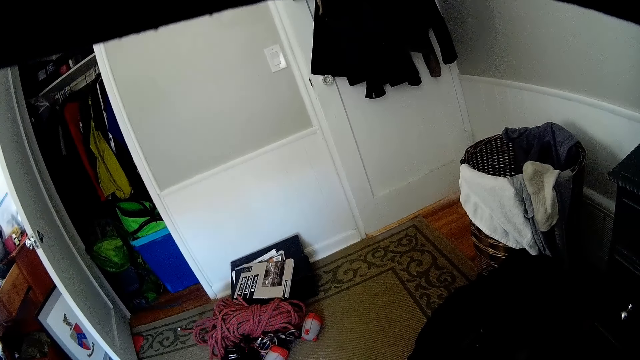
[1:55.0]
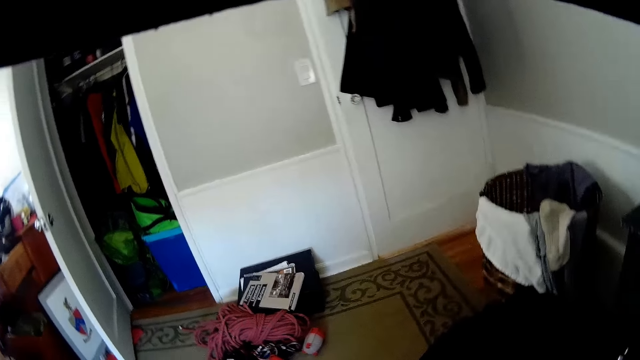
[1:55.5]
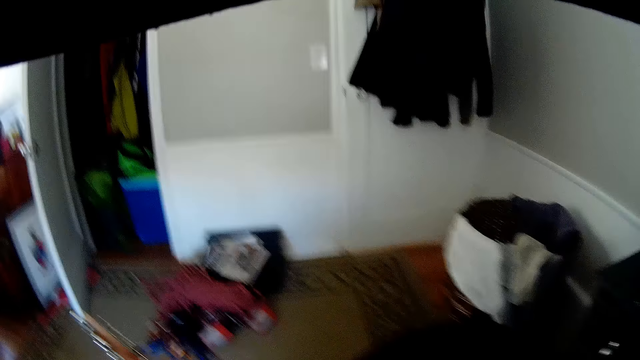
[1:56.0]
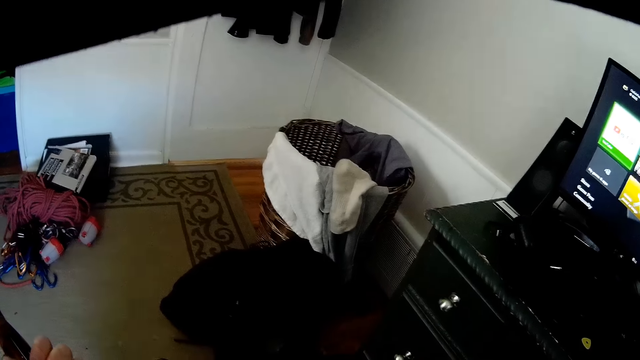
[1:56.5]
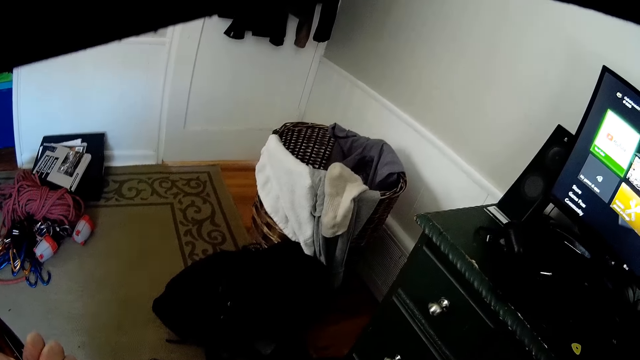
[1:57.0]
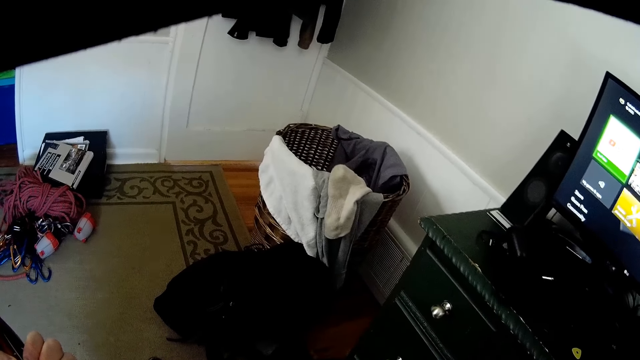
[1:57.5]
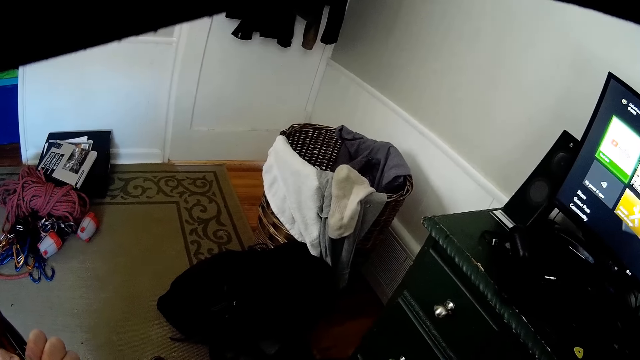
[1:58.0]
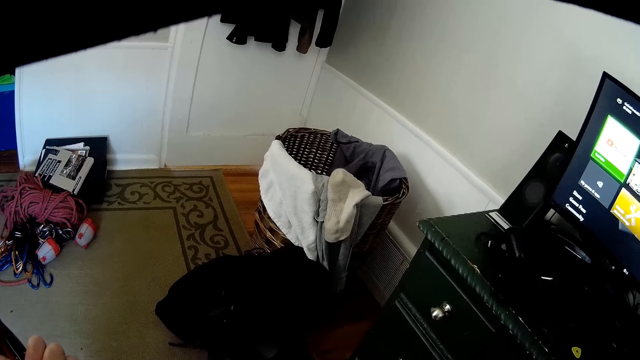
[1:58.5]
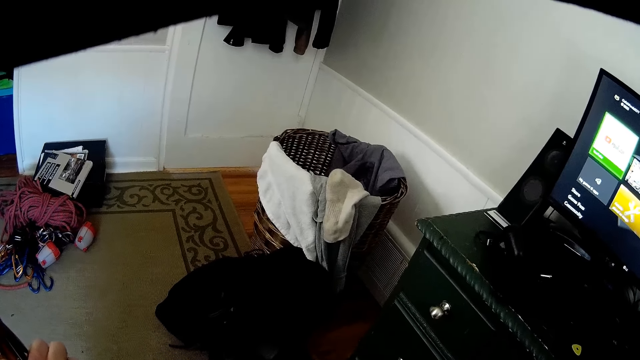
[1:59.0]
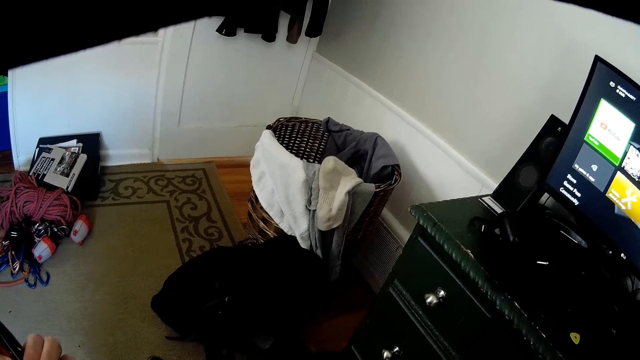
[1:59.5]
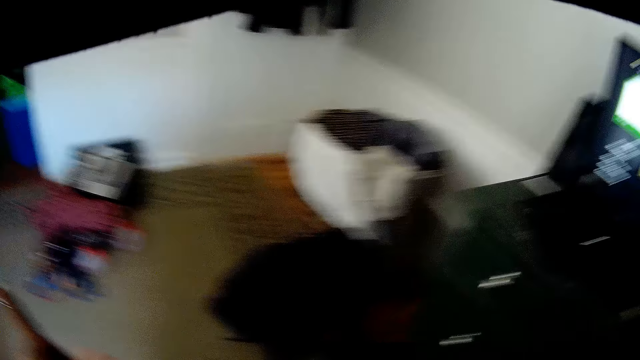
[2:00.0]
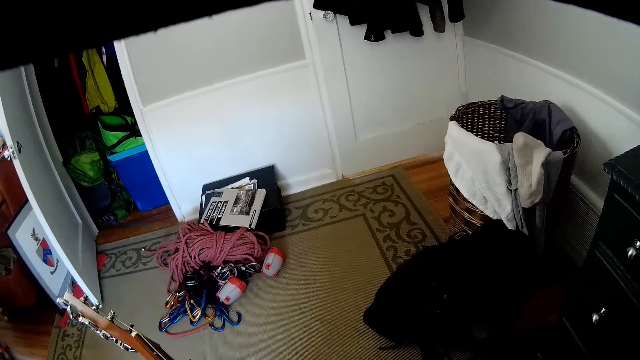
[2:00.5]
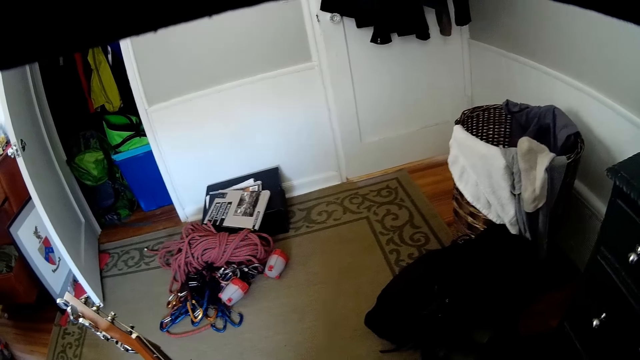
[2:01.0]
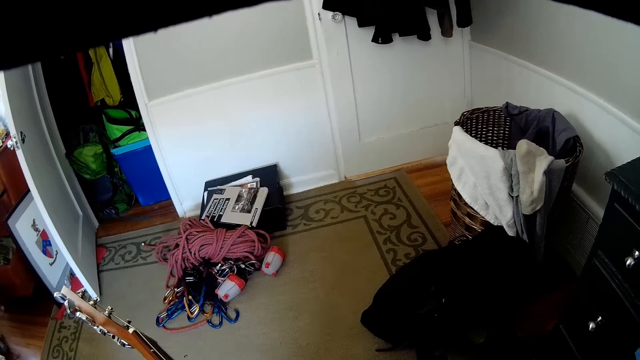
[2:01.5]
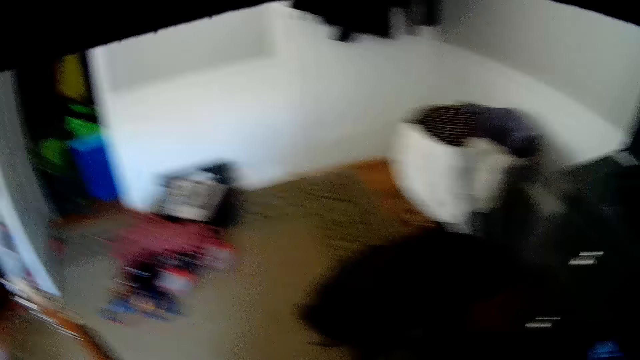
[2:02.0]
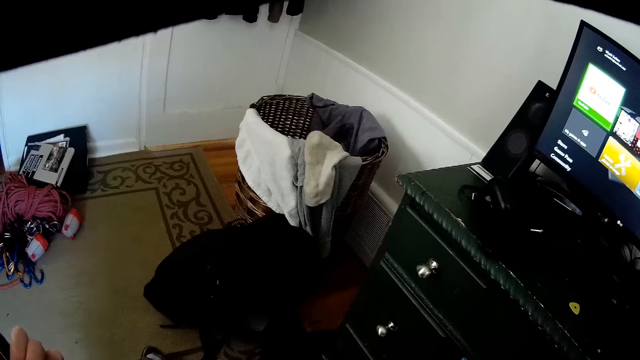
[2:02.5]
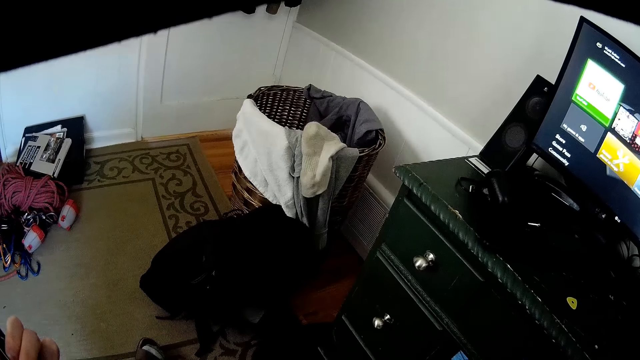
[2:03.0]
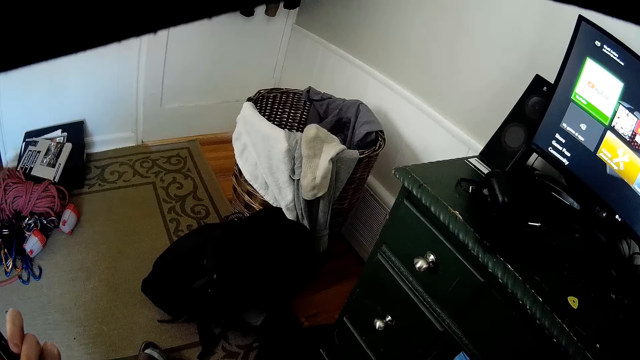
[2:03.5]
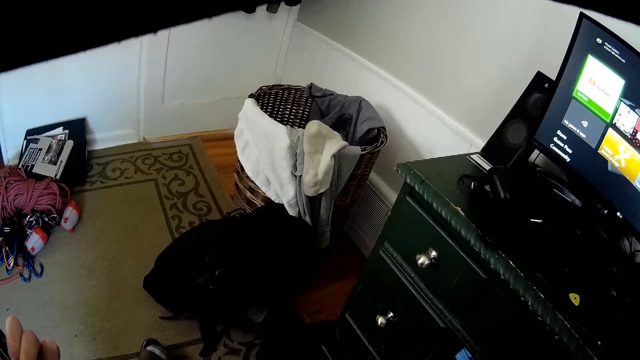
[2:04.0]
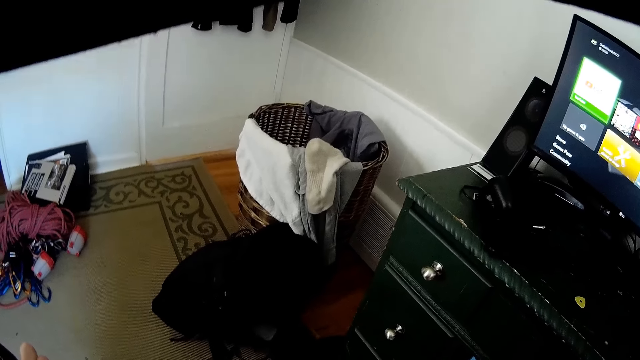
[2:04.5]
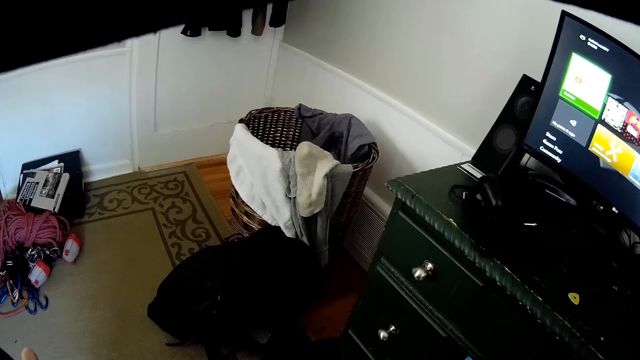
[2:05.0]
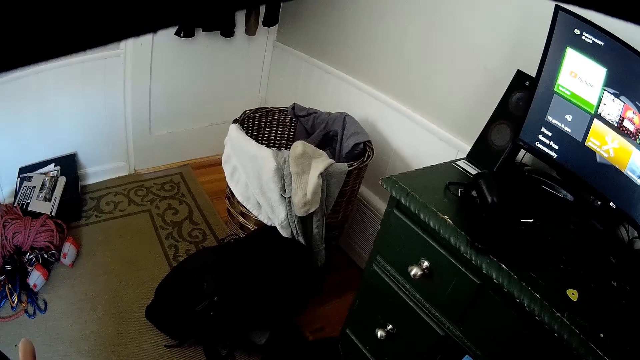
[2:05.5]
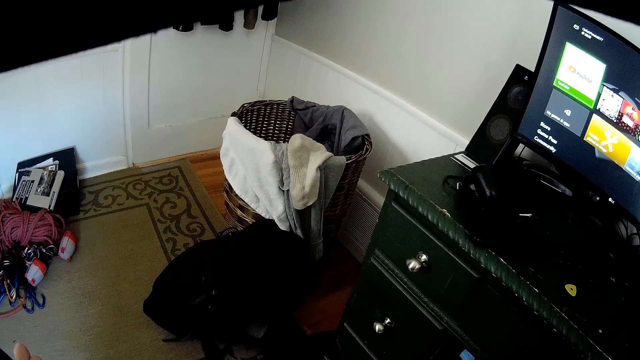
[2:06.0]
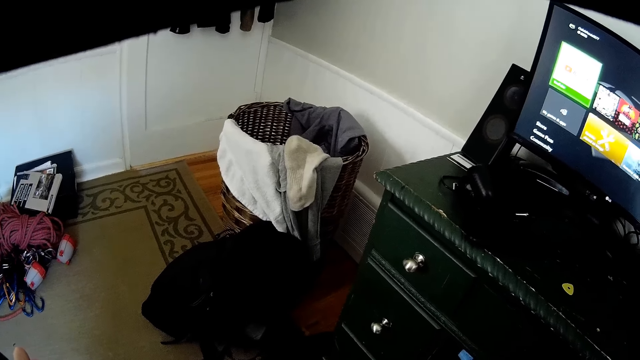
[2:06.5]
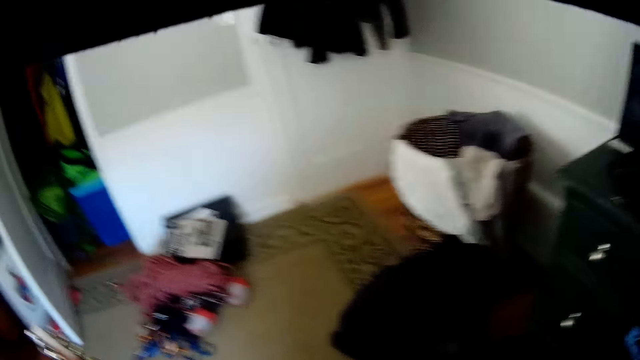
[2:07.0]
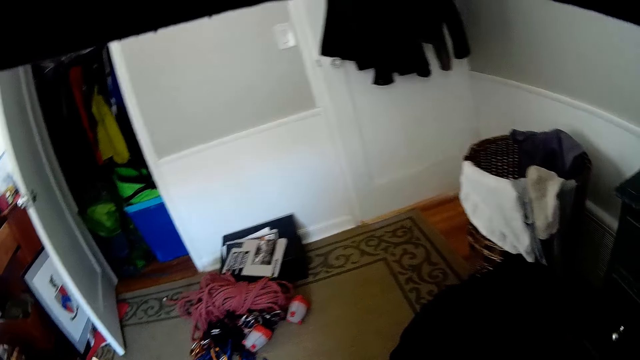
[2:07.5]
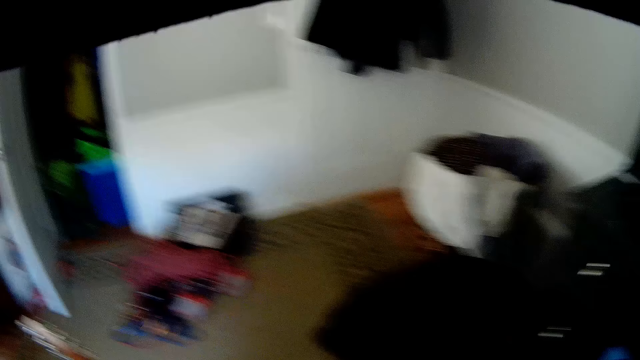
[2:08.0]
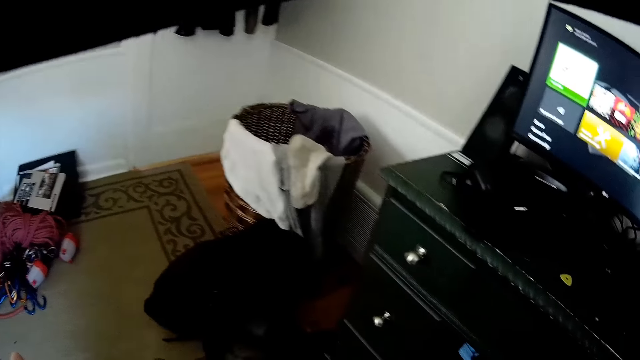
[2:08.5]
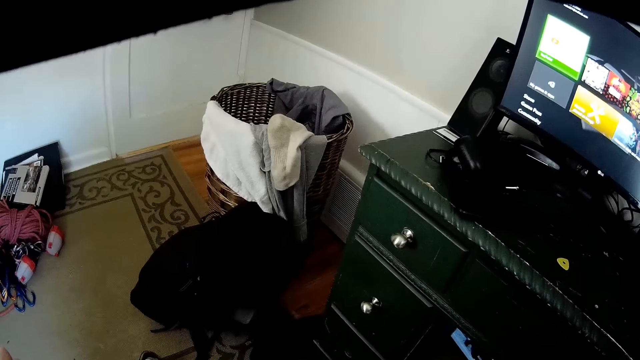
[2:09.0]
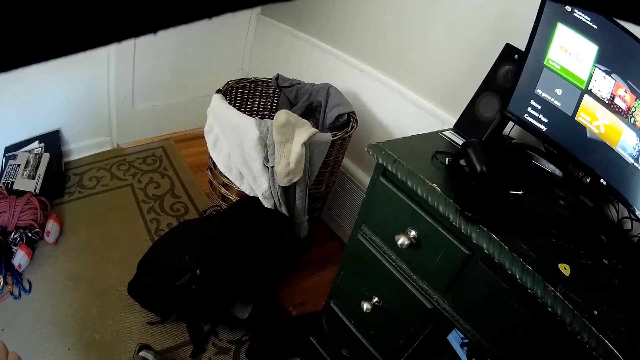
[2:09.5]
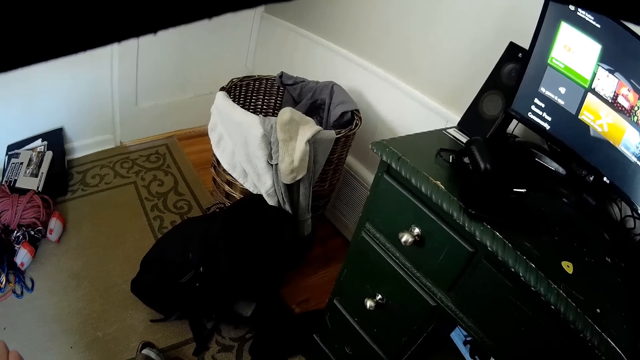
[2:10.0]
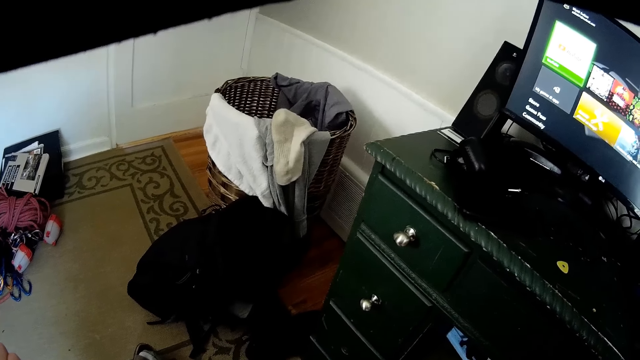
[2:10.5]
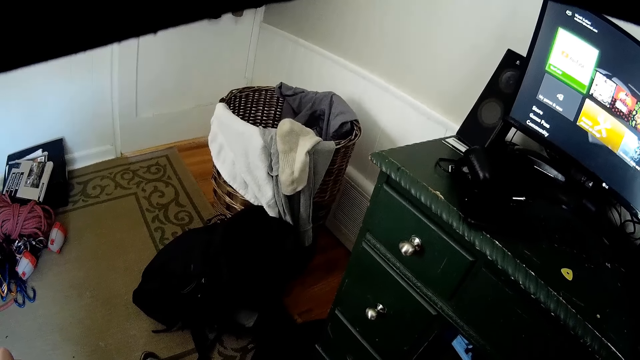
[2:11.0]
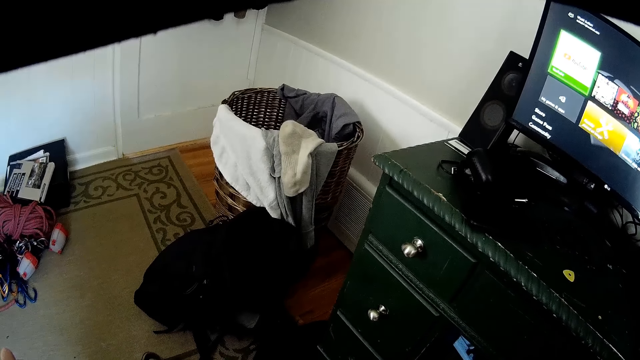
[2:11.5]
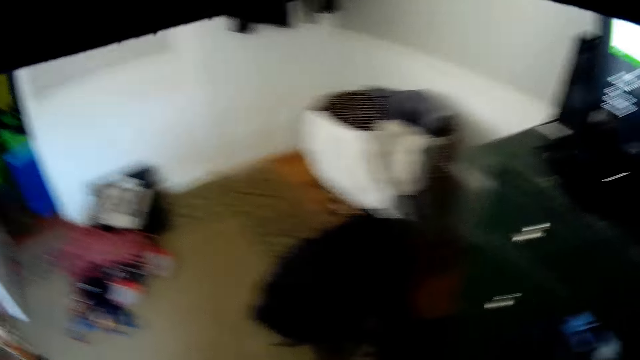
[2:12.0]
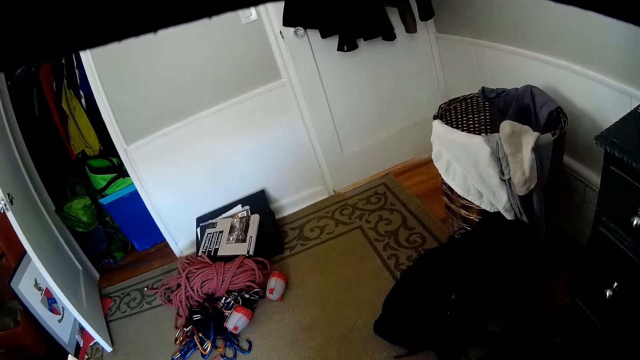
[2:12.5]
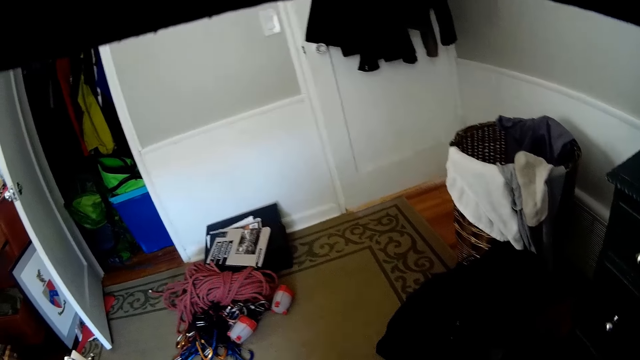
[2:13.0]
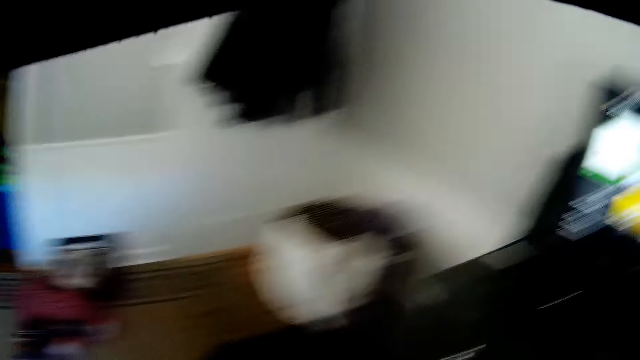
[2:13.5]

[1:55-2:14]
The camera wearer holds a guitar in the room with his left hand. He plays the guitar. He looks around the room.

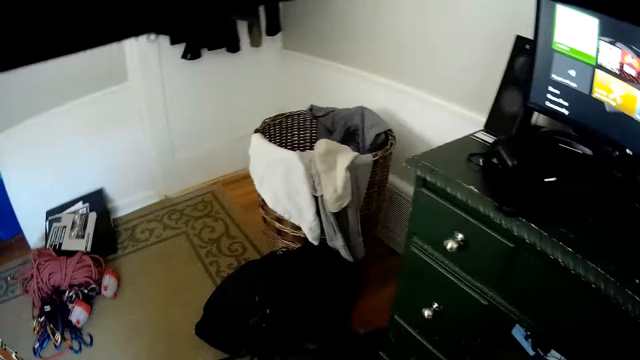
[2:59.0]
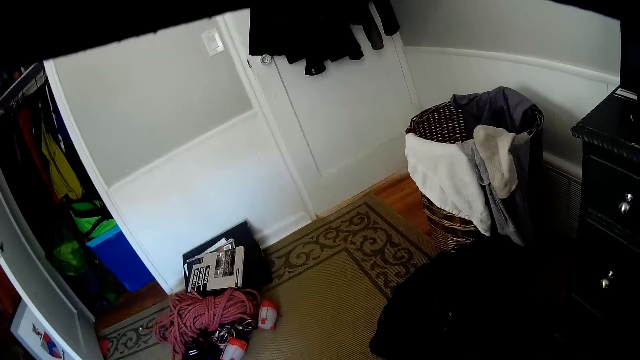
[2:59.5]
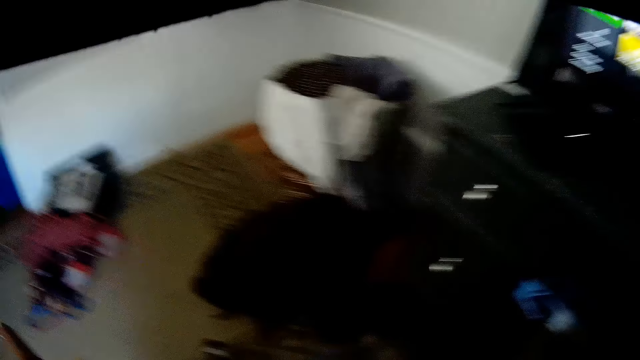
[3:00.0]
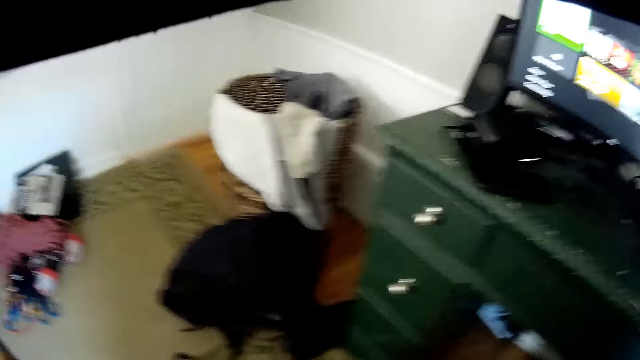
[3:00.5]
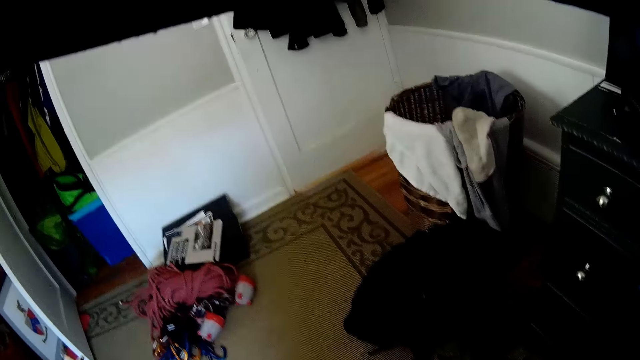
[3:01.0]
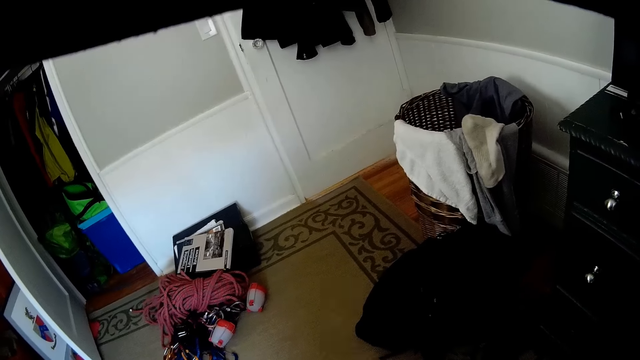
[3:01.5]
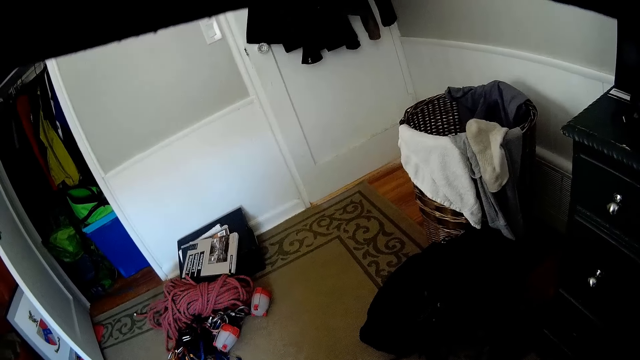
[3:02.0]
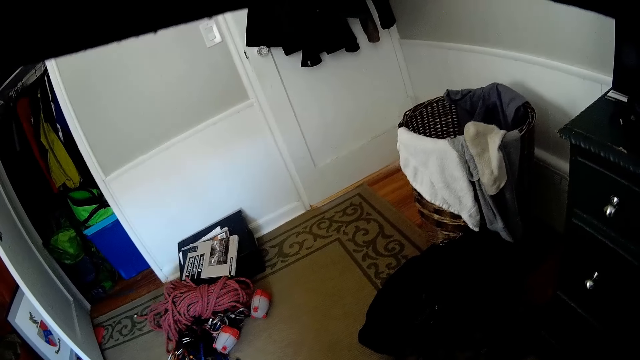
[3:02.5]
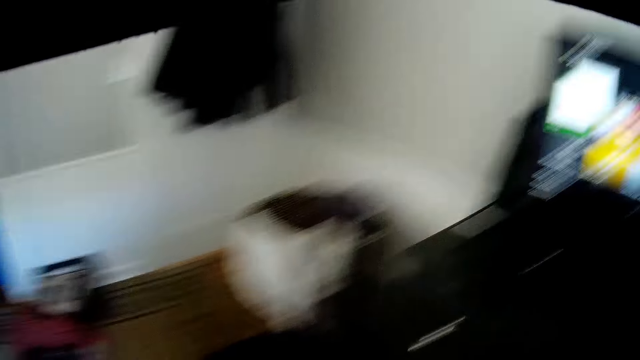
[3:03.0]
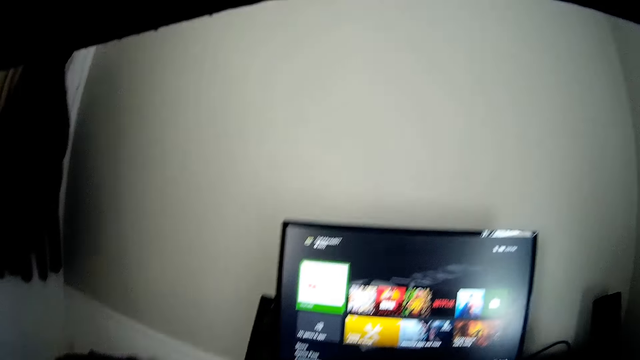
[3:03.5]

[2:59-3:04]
The camera wearer looks around the room.
